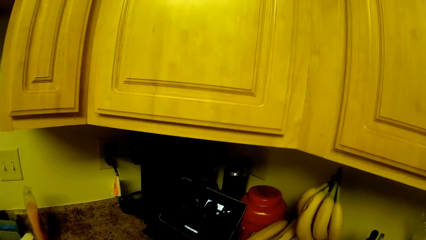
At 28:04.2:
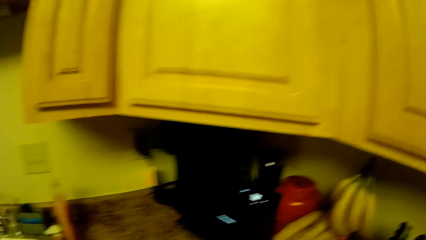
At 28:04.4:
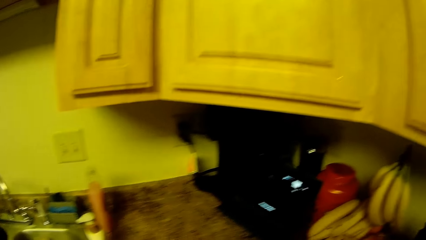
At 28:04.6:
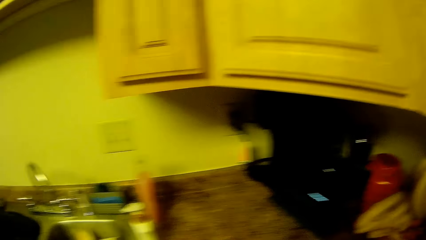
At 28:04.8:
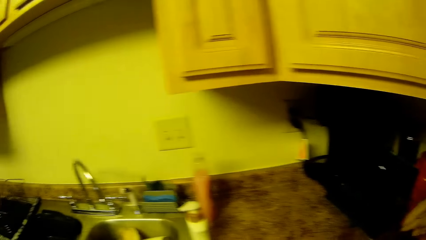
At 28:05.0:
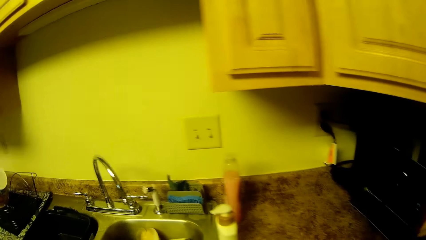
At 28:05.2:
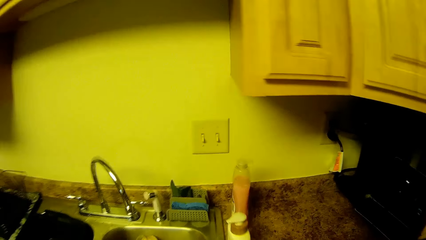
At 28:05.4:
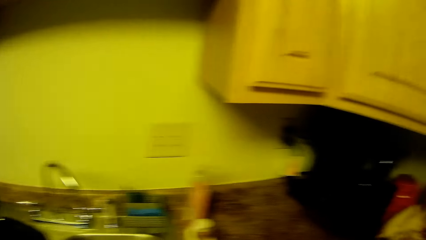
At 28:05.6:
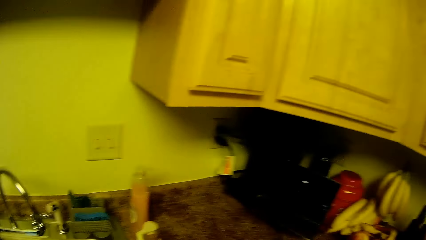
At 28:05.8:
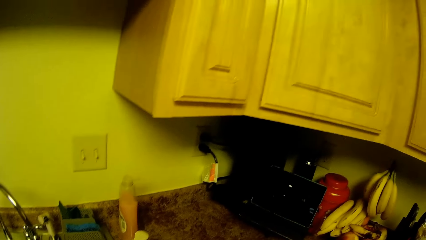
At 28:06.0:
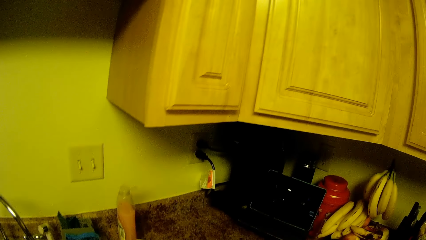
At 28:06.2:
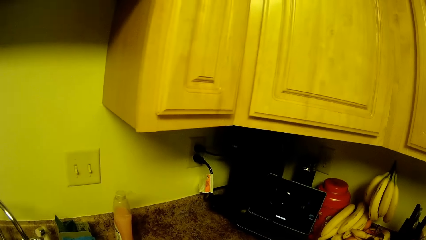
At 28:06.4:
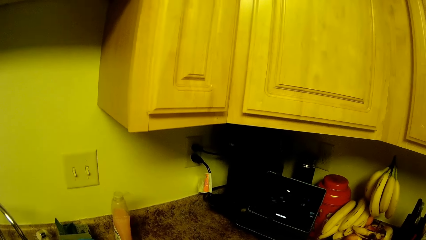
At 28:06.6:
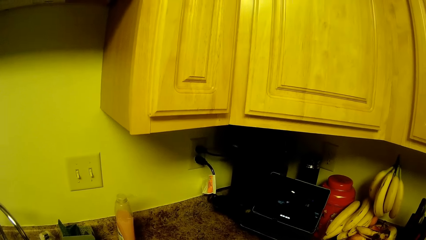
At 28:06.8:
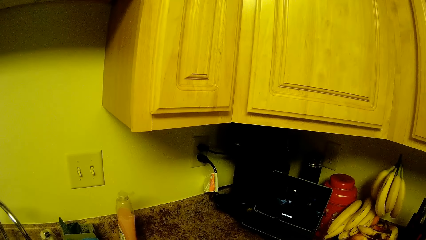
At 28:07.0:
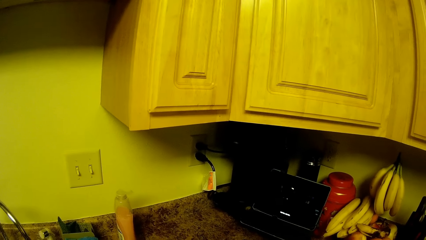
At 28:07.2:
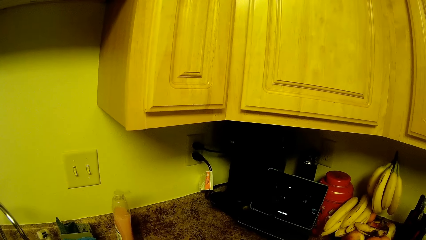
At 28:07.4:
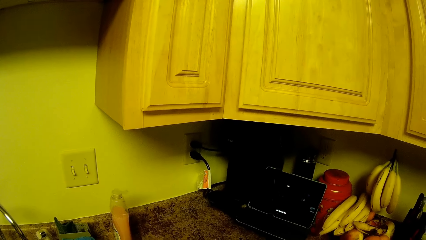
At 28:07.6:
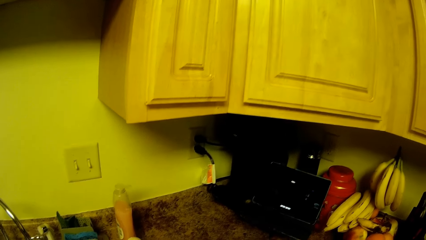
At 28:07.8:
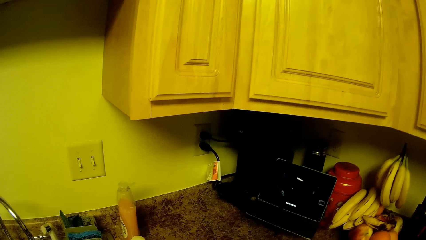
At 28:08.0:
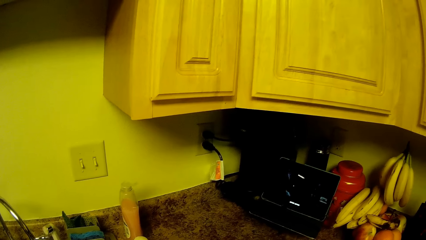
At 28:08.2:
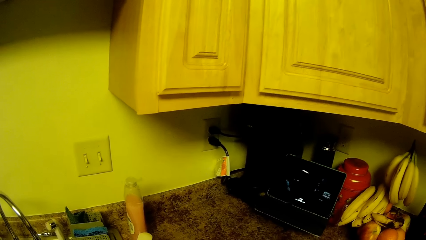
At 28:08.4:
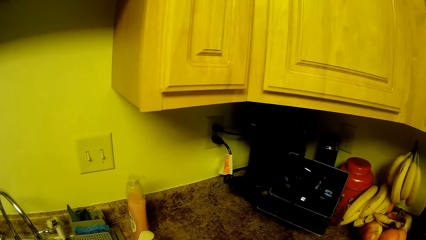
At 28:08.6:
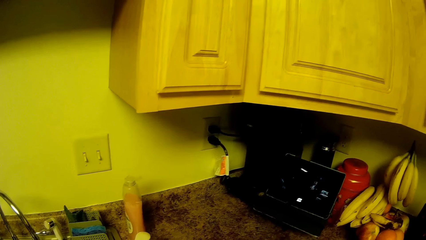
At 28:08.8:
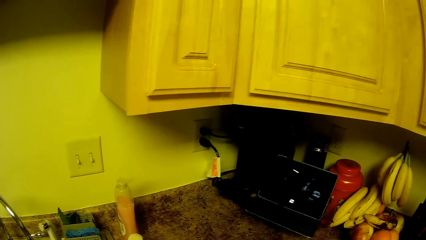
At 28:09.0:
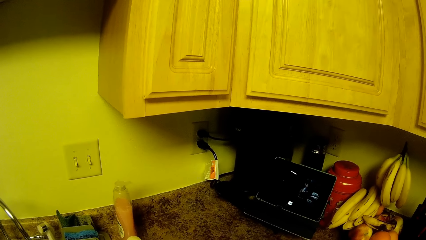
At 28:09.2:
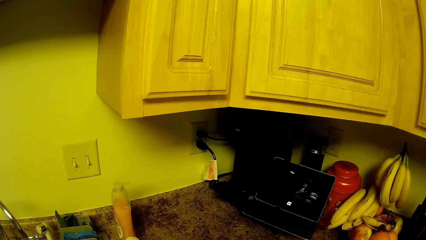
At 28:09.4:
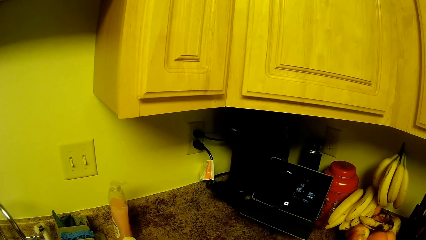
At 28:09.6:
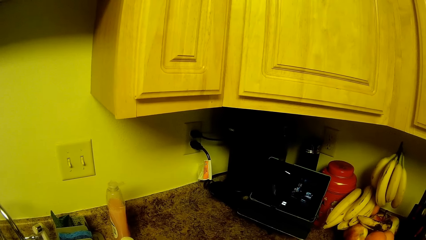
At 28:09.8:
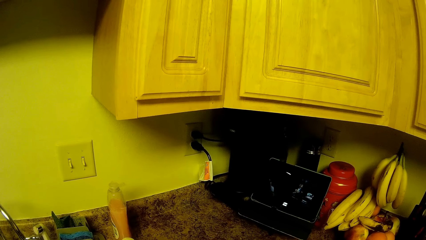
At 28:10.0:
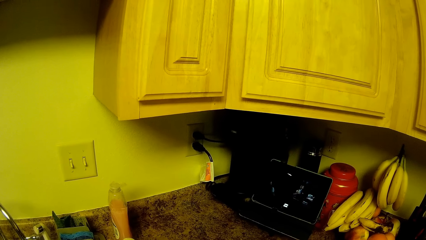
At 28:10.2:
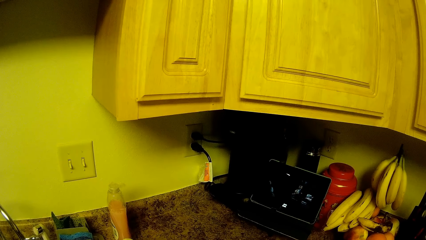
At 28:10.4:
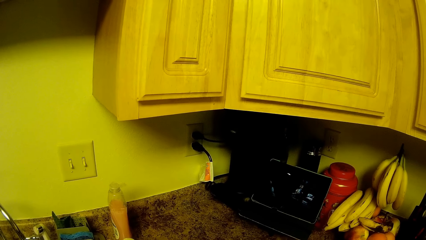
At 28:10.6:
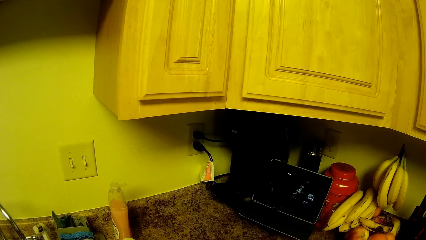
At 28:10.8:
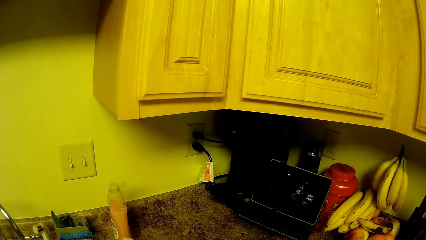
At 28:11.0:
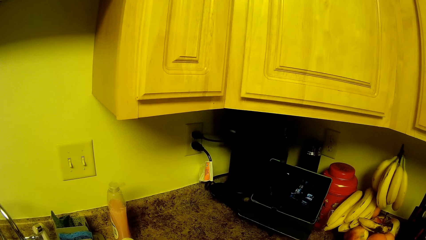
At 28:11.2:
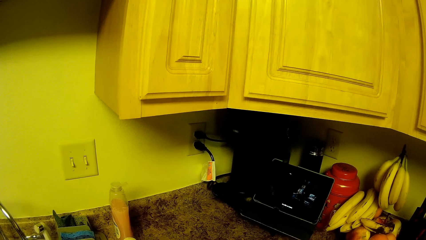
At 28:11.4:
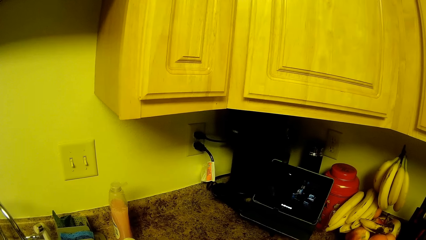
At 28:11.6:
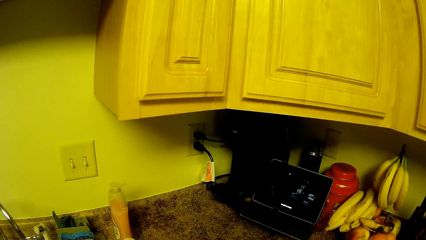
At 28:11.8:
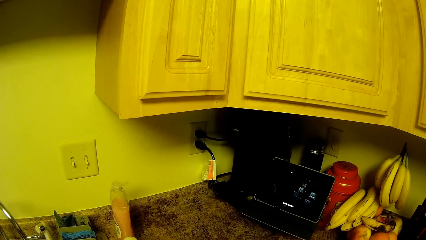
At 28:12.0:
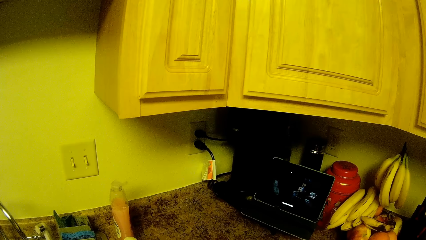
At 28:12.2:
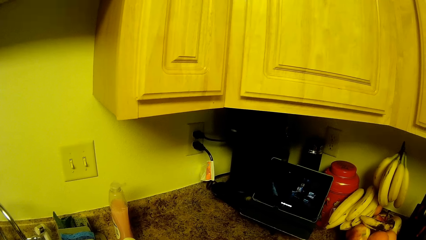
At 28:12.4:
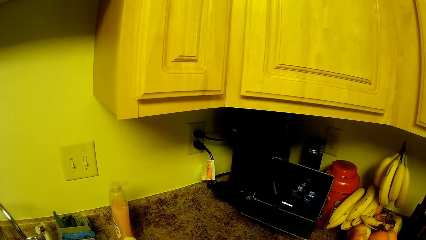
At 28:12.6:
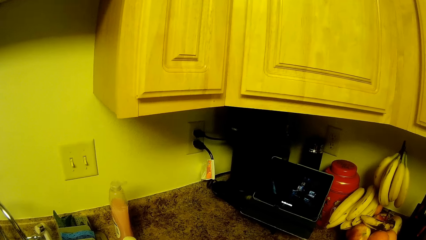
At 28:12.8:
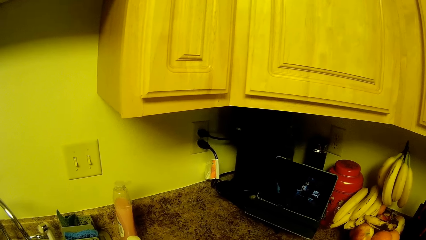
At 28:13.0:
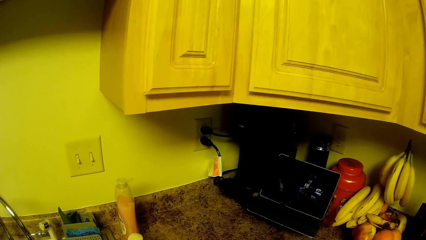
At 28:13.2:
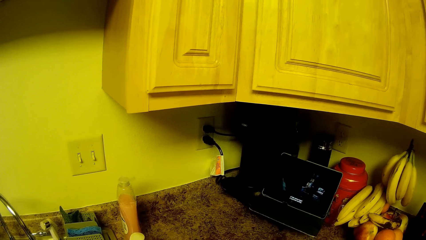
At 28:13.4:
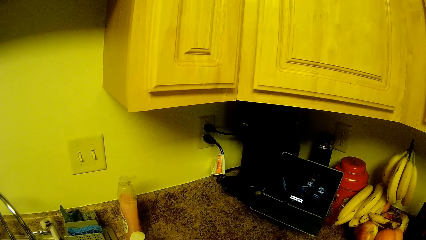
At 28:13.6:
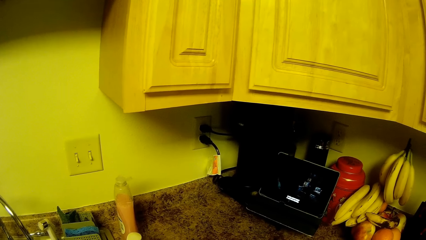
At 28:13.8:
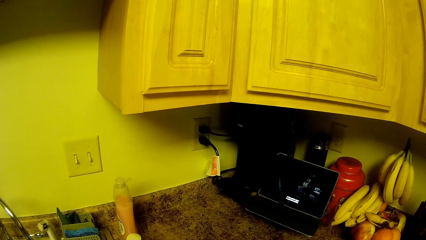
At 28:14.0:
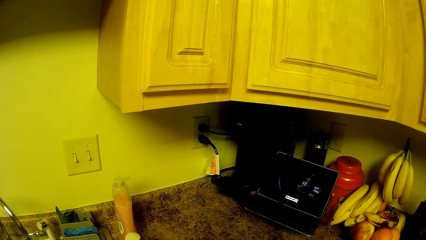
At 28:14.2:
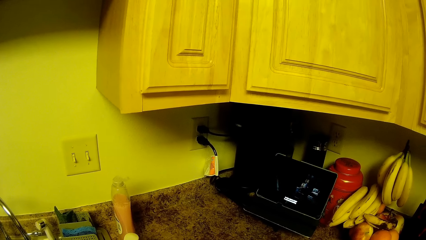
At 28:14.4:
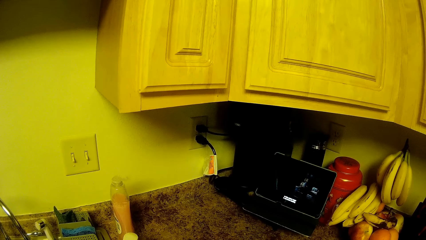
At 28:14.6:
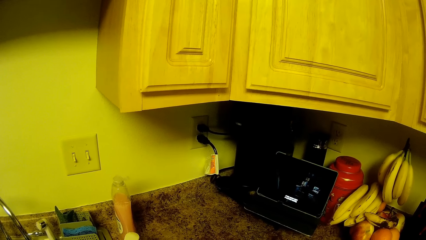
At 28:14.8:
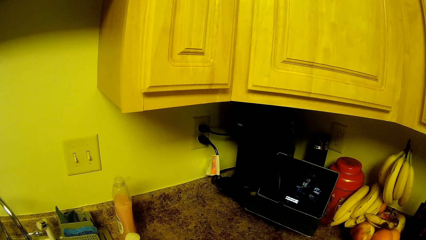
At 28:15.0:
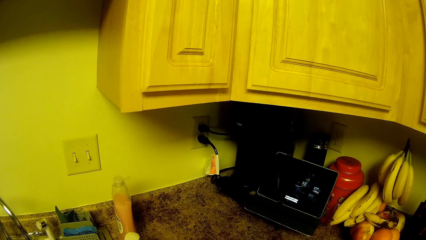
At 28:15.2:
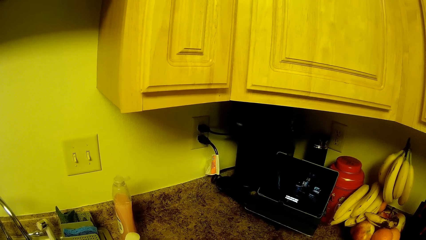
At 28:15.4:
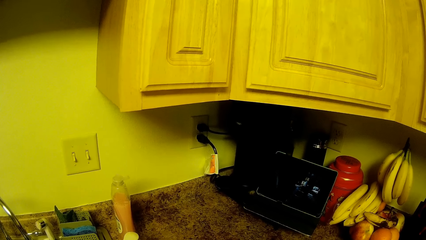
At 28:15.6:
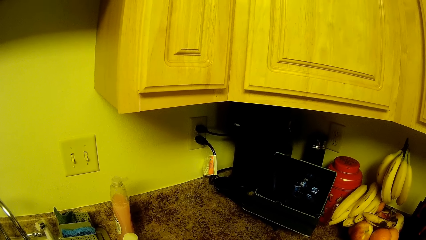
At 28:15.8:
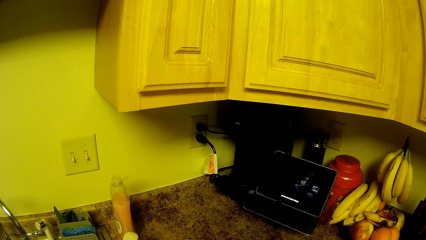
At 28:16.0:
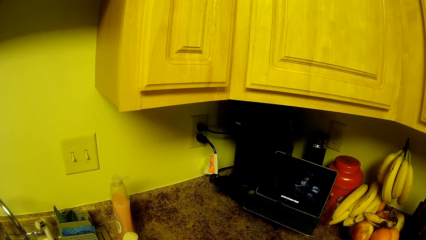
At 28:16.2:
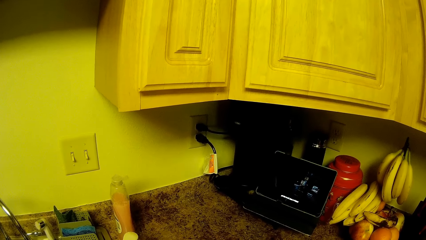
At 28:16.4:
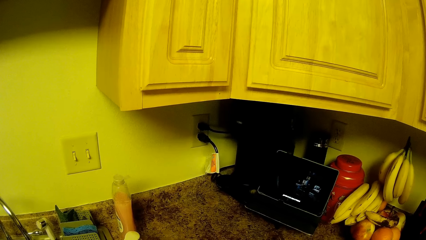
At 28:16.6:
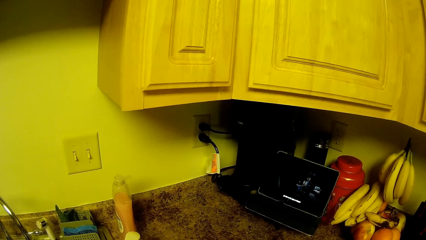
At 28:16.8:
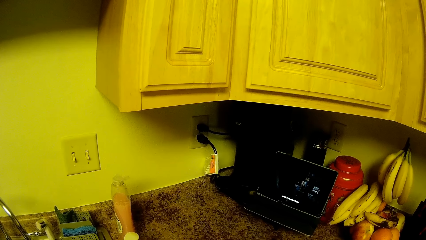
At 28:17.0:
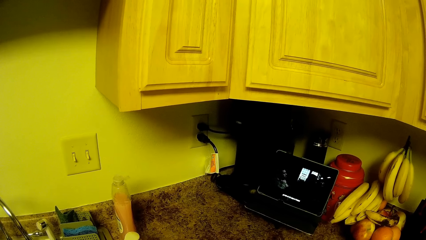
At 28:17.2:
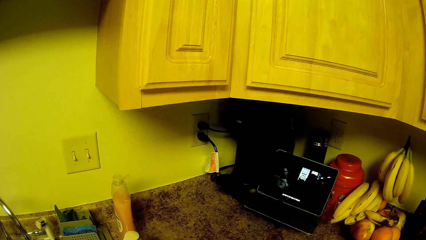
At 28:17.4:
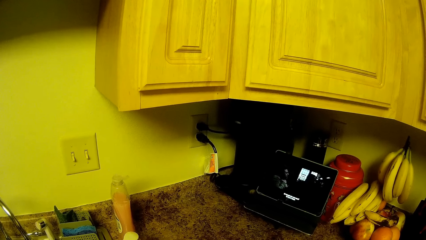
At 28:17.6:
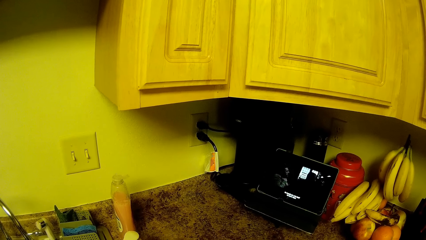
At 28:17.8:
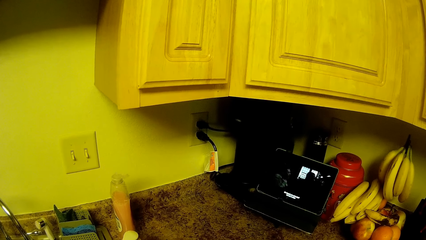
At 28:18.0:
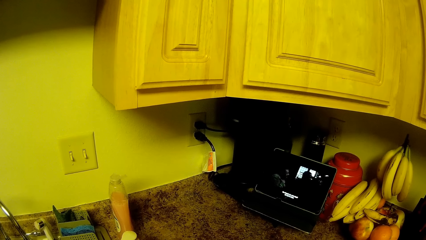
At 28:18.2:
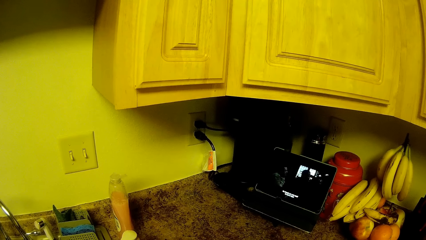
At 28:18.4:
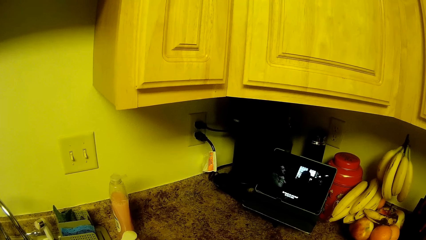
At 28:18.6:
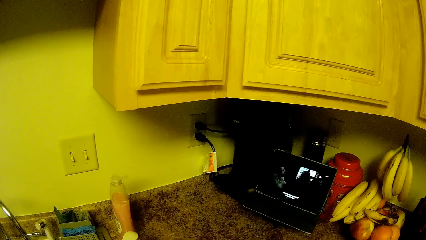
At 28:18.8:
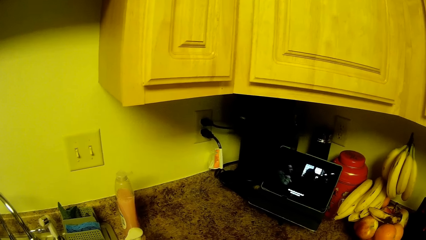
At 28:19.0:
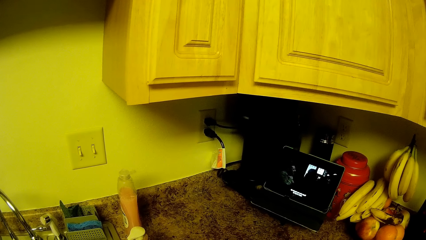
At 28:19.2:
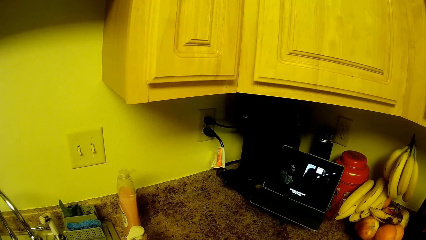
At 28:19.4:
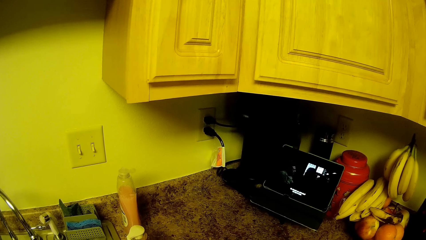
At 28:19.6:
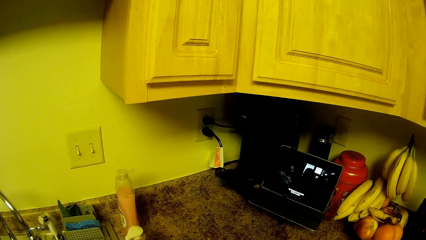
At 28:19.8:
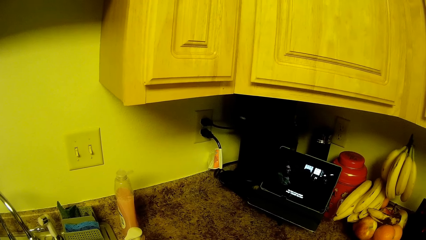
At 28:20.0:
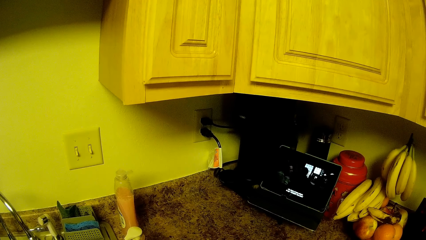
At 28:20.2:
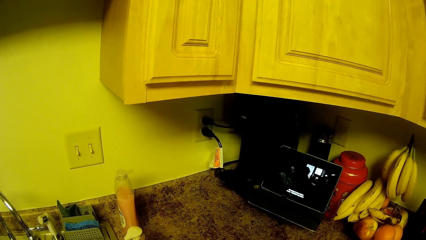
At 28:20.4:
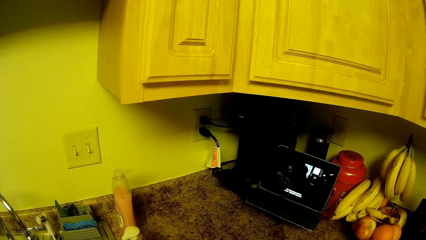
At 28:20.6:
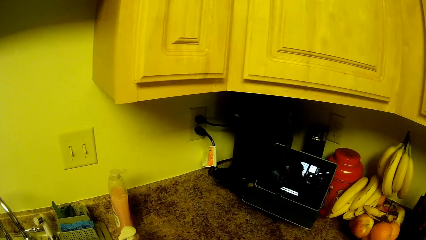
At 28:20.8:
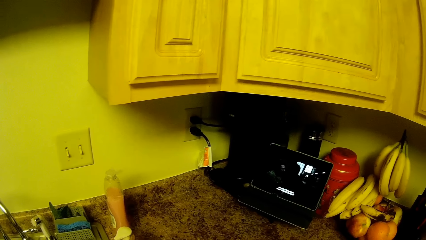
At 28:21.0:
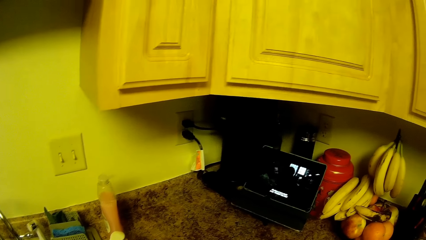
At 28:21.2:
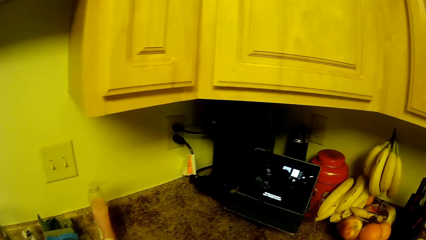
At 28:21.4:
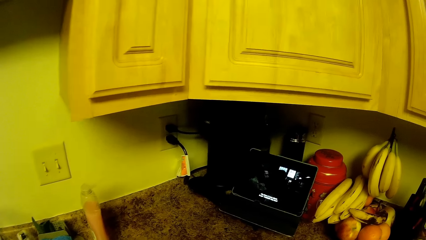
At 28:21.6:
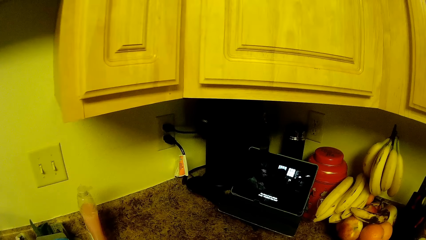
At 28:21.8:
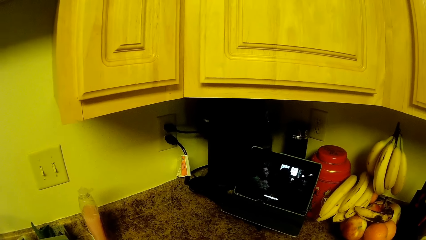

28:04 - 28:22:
The camera wearer walks towards the tap. They turn to the laptop. They watch the laptop.
